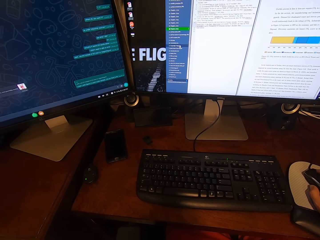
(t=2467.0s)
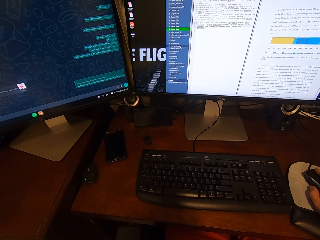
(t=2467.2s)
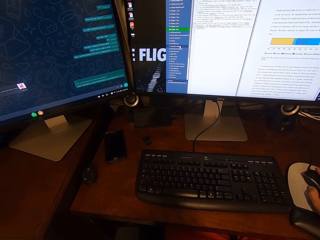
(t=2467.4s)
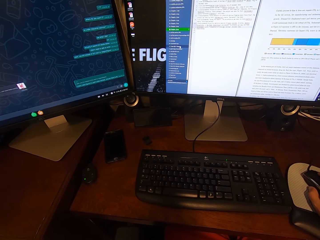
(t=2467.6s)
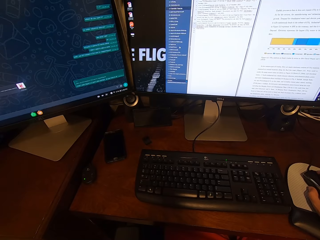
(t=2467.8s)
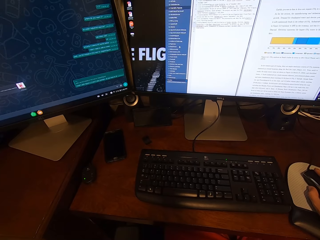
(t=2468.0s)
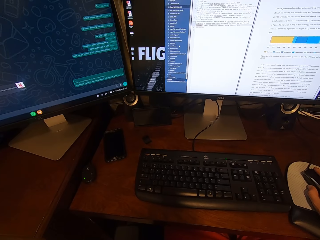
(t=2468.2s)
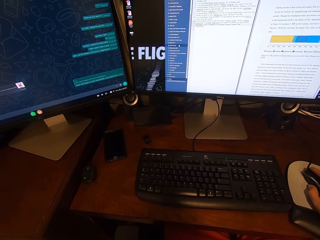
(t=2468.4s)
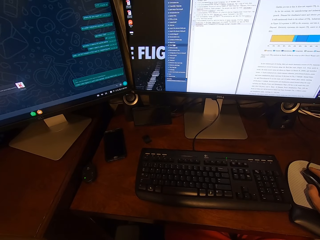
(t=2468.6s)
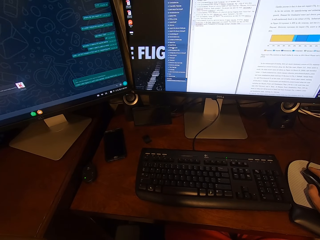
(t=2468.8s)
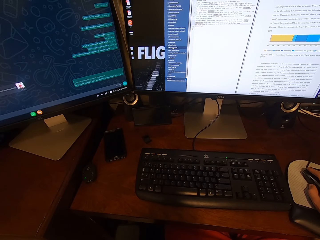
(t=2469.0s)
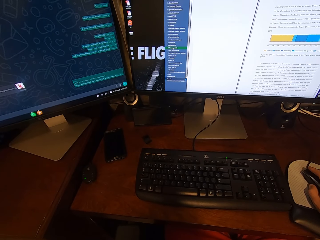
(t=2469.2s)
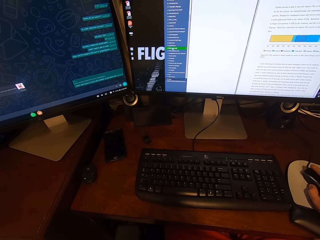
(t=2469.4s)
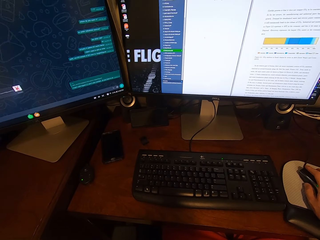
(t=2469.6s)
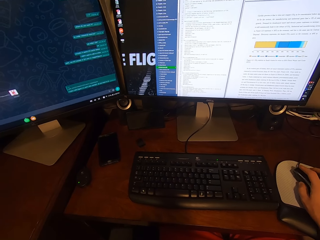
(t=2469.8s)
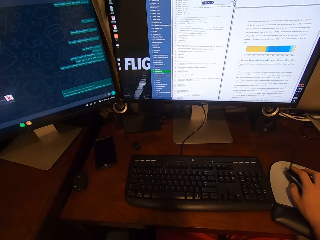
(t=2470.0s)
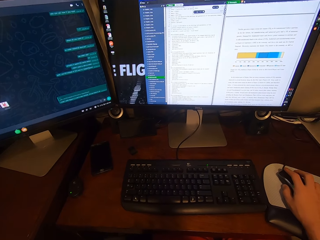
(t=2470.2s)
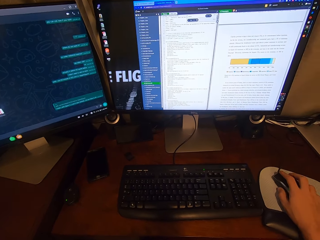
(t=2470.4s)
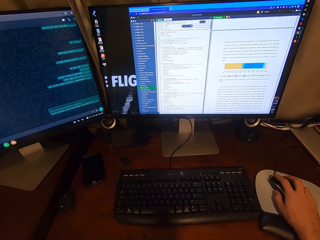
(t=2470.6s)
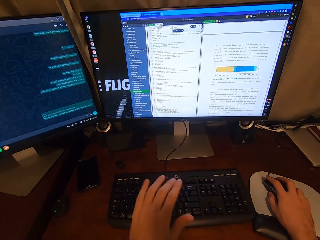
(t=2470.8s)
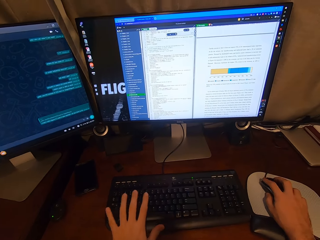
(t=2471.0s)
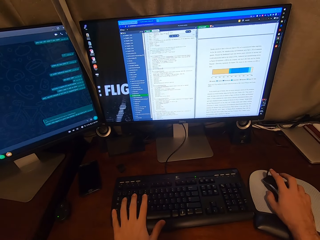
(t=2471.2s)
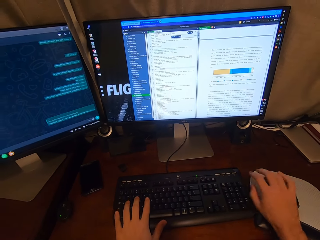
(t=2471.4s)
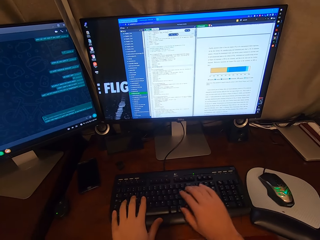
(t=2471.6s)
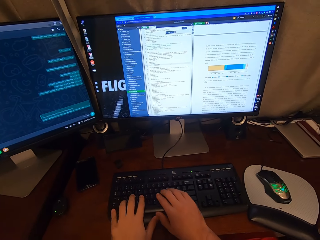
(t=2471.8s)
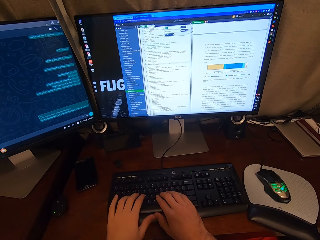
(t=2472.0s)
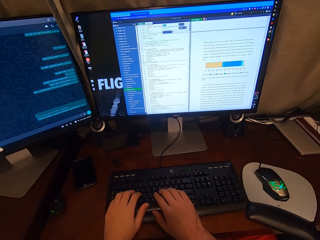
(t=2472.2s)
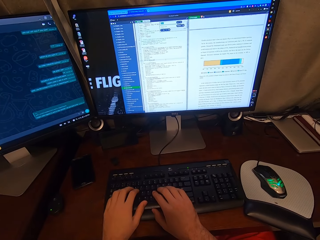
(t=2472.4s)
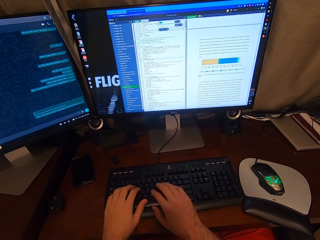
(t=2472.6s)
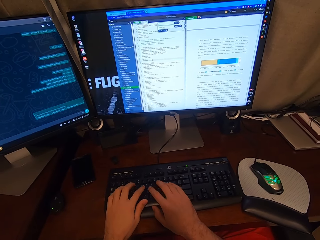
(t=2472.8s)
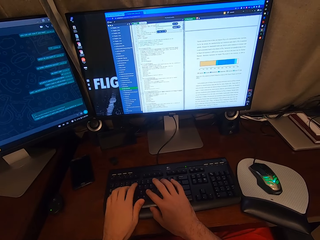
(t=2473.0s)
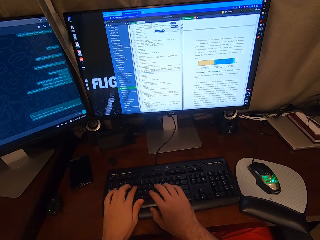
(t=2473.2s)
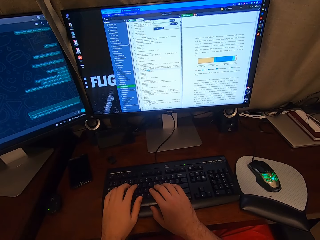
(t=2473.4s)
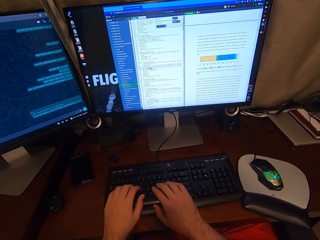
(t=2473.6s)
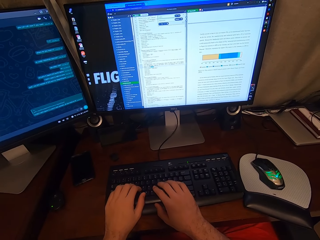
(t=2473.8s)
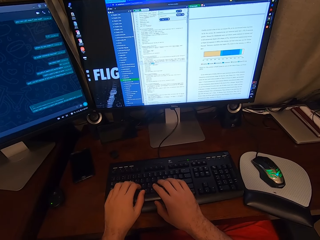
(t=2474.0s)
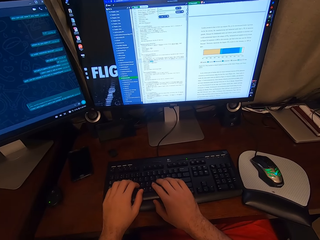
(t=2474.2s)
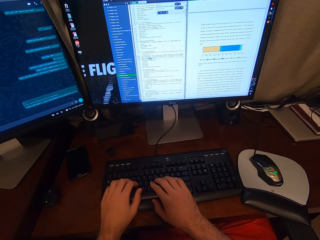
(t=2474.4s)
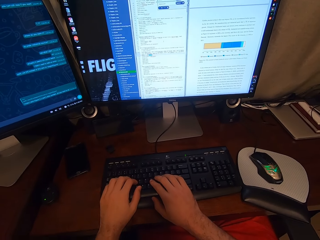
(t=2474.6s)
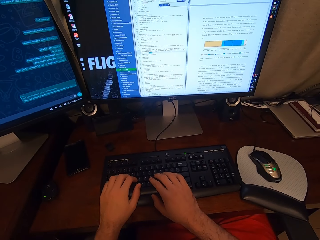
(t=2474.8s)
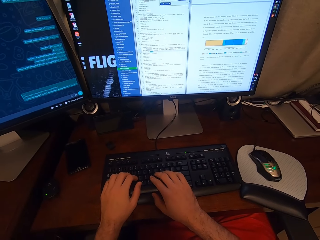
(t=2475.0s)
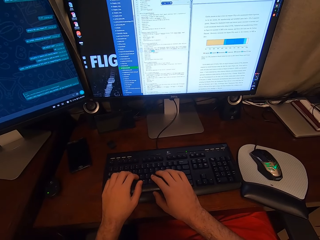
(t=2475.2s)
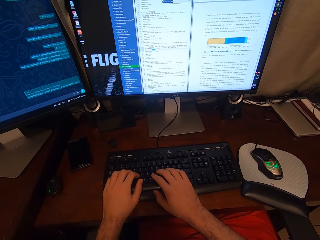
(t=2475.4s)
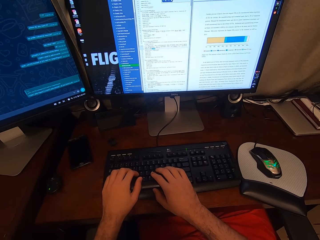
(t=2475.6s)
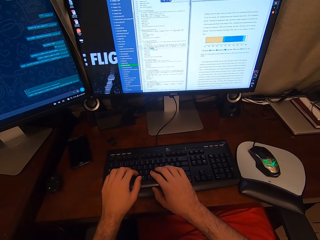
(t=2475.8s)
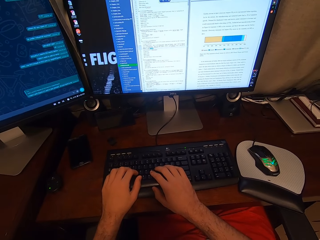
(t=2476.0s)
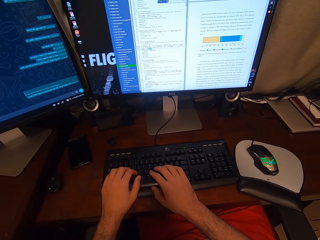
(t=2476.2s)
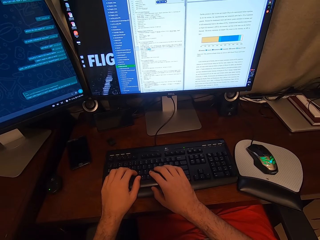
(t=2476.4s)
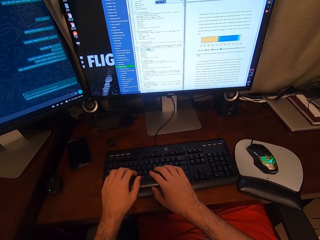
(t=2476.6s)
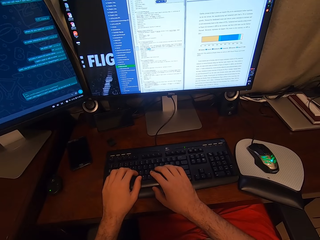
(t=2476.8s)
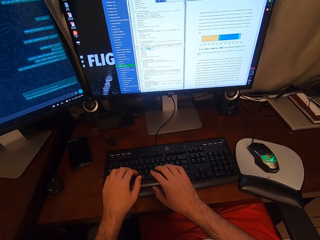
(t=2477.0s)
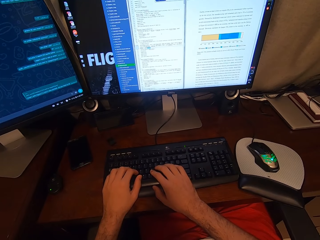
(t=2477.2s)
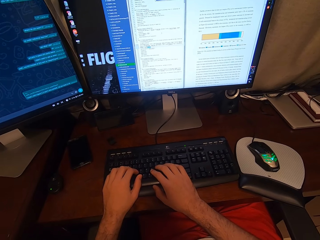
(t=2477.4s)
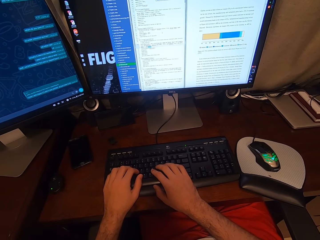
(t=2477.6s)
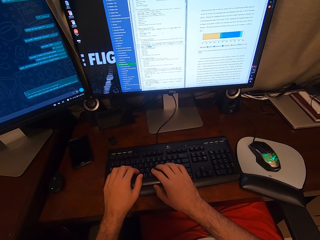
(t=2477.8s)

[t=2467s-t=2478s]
The camera wearer clicks on the USB mouse attached to the desktop computer with his right hand. He types on the keyboard attached to the desktop computer with his hands. He stares at a monitor.

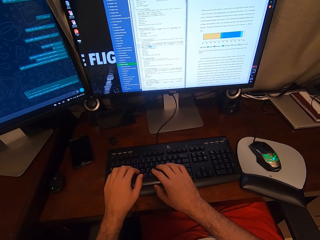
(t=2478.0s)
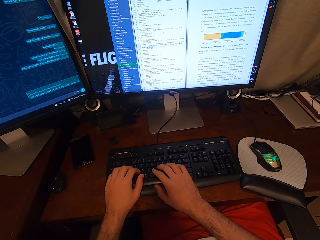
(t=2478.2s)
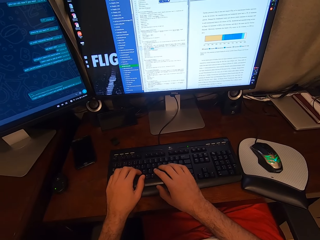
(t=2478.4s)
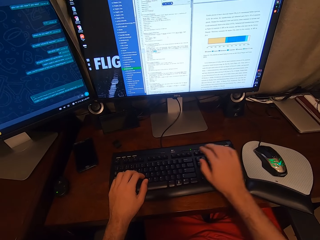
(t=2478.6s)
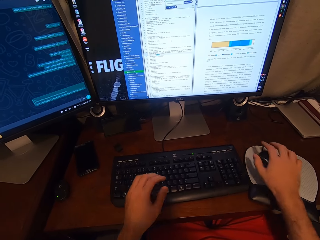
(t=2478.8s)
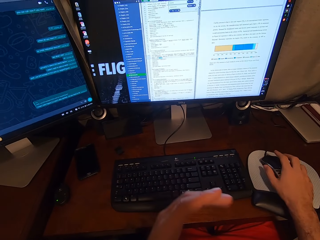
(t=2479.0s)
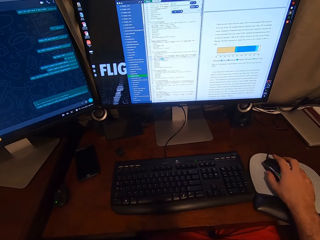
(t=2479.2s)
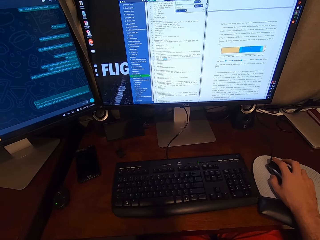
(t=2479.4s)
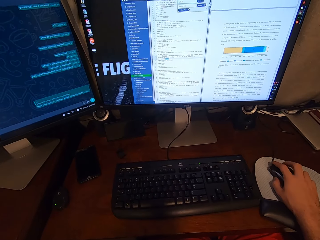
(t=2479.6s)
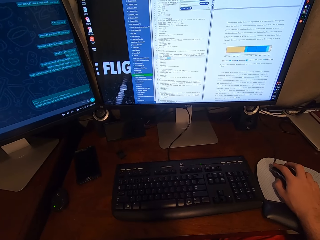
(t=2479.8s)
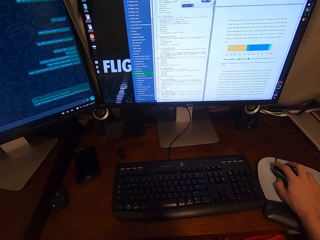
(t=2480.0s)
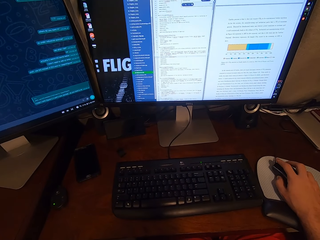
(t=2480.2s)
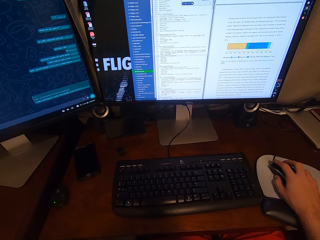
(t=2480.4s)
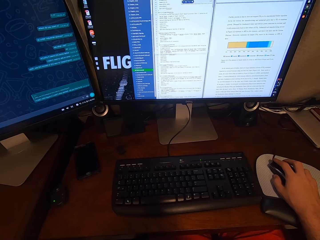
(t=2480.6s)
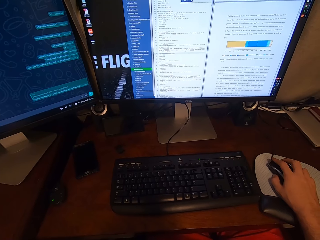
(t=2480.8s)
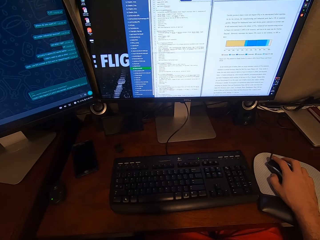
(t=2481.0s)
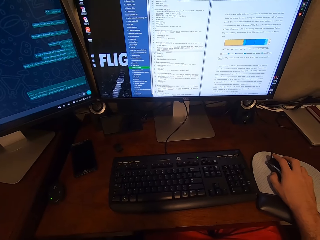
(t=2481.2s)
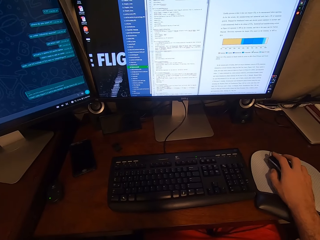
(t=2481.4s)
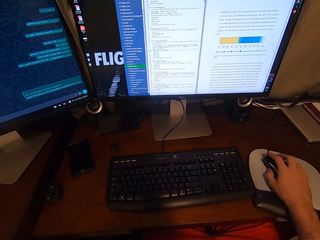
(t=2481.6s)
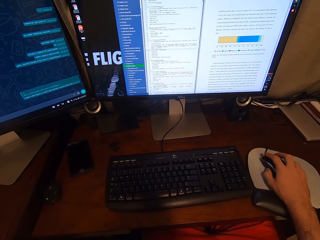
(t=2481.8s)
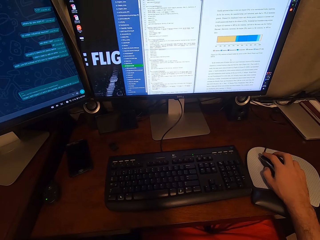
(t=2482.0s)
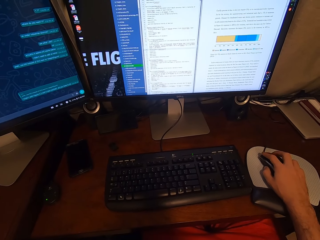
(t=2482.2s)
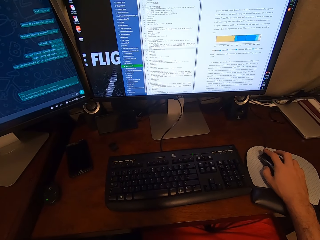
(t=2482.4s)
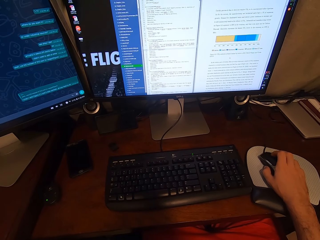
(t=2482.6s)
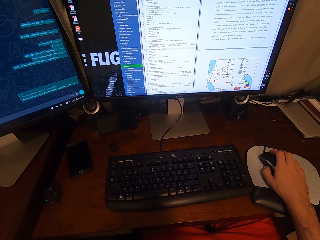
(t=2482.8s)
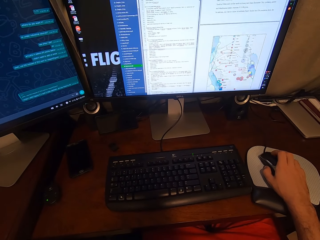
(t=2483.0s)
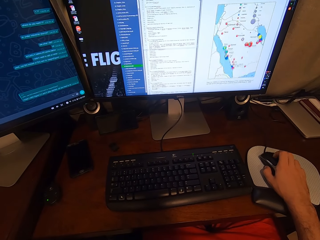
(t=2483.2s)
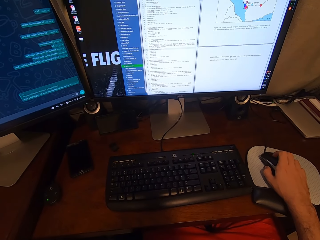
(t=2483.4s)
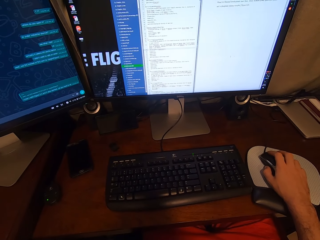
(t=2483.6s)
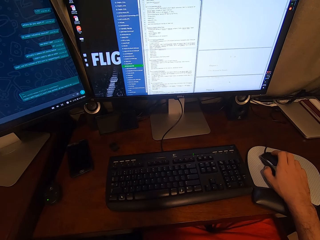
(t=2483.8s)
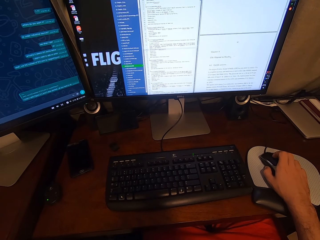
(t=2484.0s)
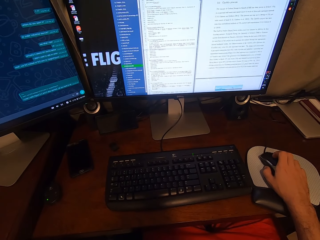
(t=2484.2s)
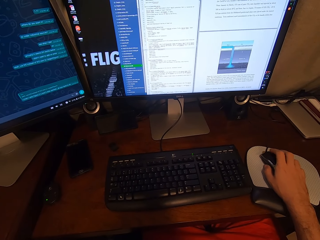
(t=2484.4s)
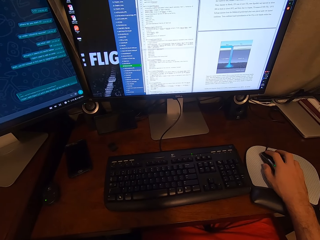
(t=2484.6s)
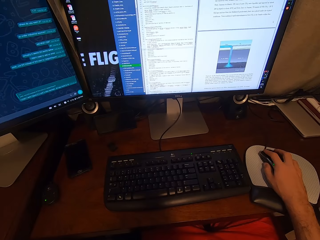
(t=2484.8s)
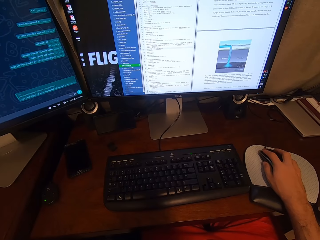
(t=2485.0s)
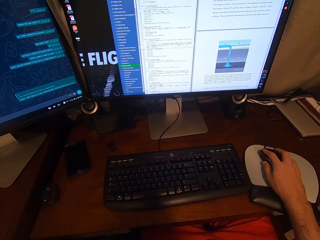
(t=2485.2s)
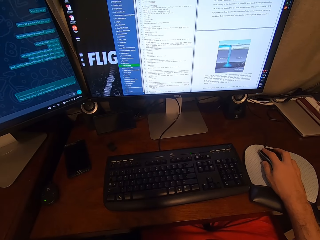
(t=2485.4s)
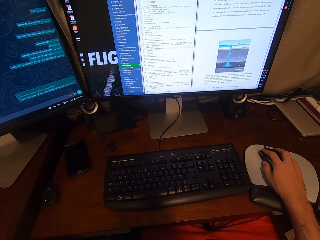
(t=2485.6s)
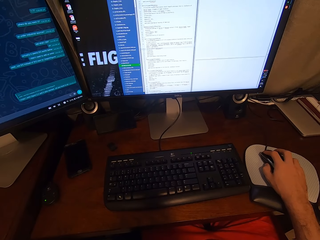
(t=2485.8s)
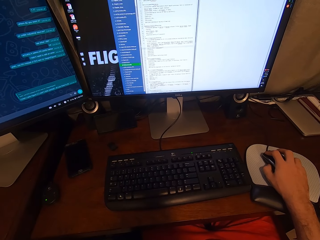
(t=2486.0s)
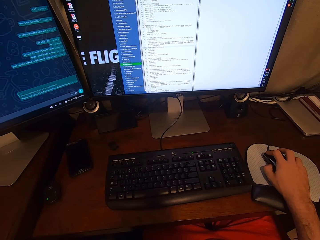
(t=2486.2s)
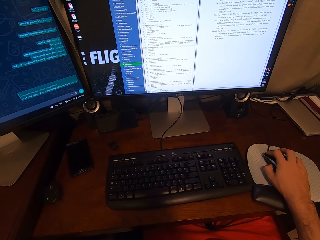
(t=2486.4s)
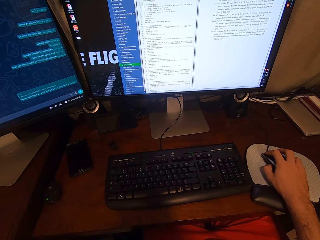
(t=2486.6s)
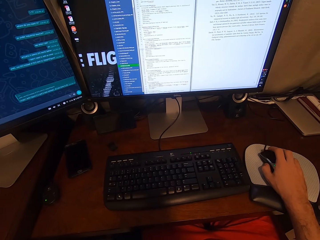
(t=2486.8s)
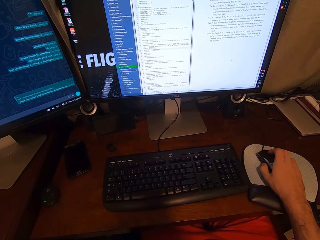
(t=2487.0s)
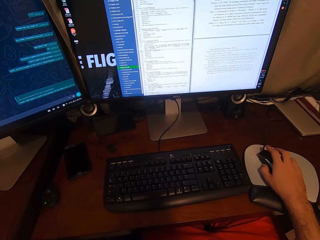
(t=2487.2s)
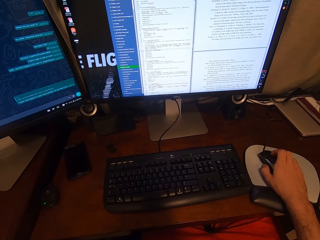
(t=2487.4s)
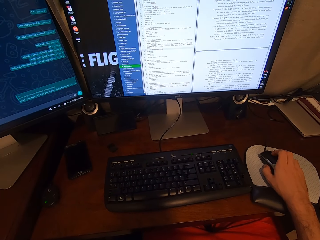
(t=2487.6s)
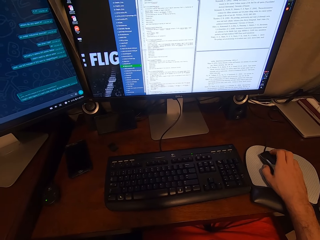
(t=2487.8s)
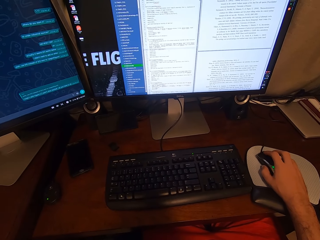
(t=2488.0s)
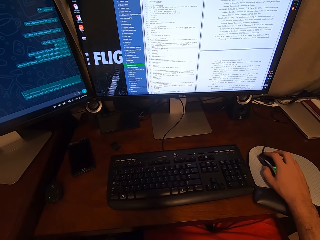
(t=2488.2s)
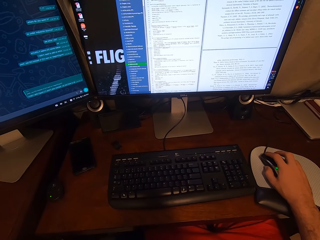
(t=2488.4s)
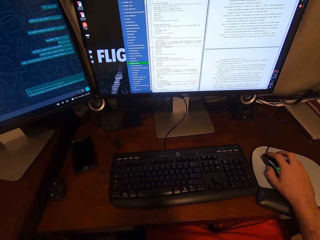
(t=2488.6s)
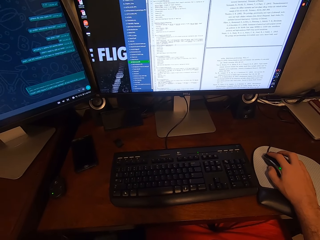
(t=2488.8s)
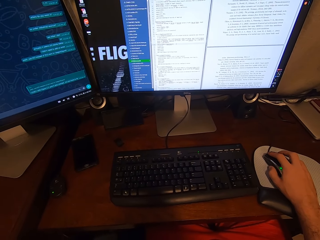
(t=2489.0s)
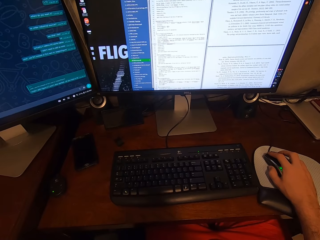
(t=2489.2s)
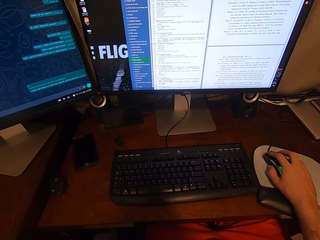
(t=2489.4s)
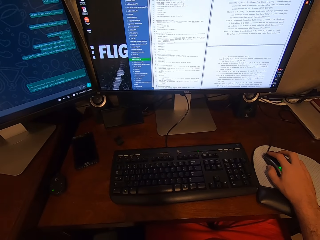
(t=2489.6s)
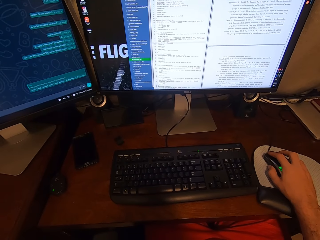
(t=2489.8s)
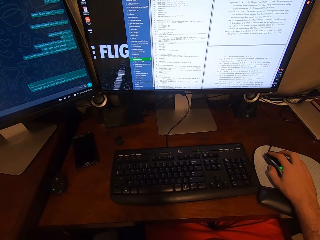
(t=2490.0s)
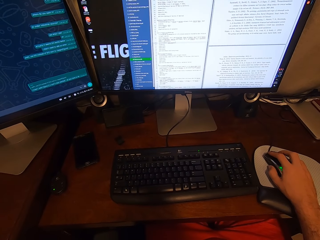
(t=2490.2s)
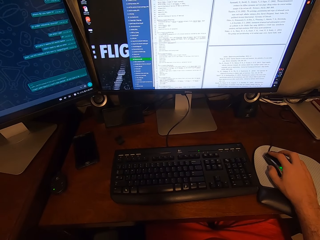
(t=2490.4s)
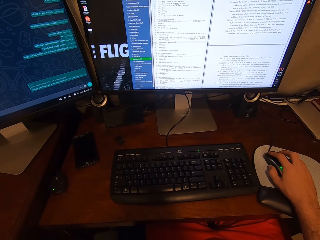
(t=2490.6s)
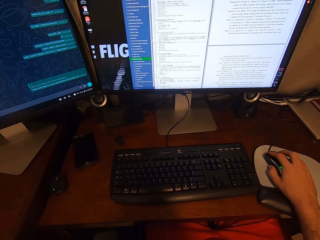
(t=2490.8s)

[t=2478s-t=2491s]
The camera wearer lifts the left hand. He holds a mouse with the right hand. He clicks on the USB mouse attached to the desktop computer with his right hand. He operates the computer using the mouse. He scrolls on the USB mouse attached to the desktop computer with his right hand. He clicks on the USB mouse attached to the desktop computer with his right hand. He scrolls on the USB mouse attached to the desktop computer with his right hand. He stares at the monitor. He clicks on the USB mouse attached to the desktop computer with his right hand.
